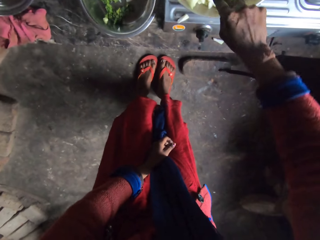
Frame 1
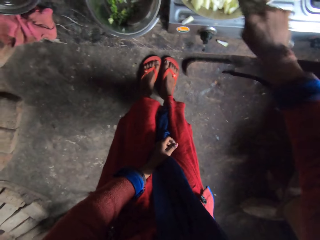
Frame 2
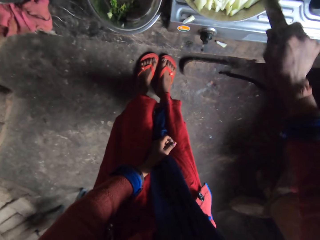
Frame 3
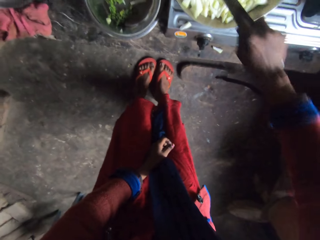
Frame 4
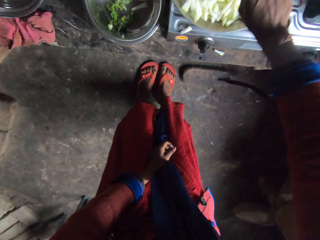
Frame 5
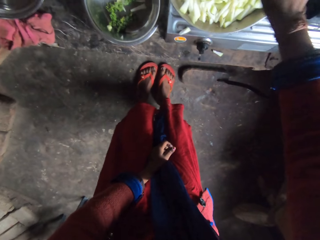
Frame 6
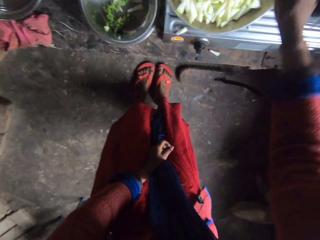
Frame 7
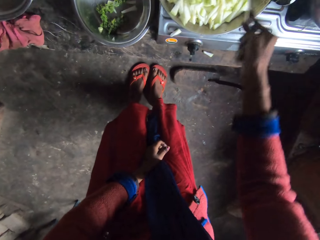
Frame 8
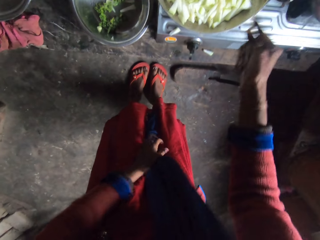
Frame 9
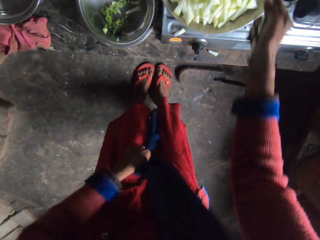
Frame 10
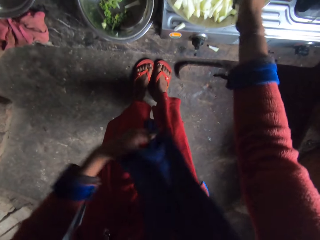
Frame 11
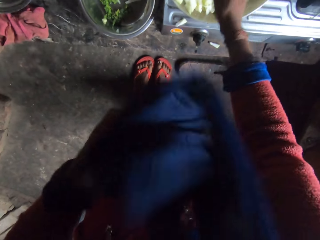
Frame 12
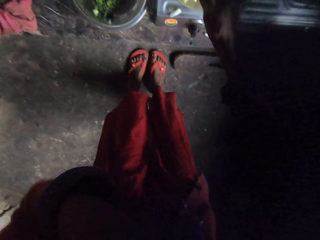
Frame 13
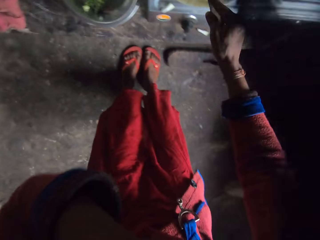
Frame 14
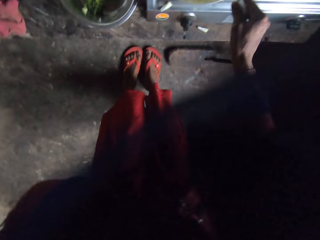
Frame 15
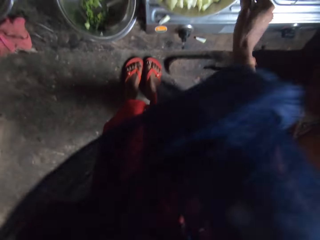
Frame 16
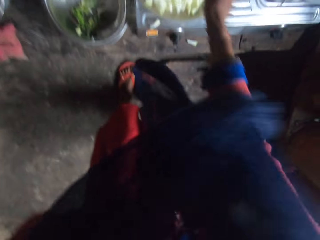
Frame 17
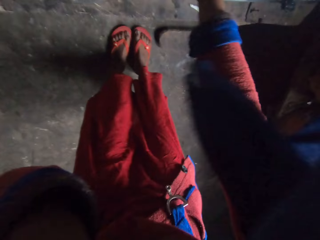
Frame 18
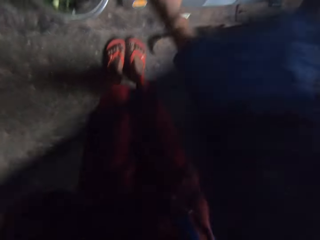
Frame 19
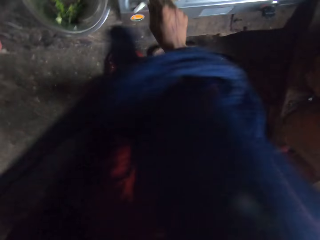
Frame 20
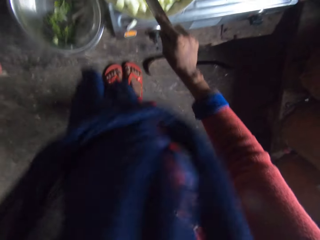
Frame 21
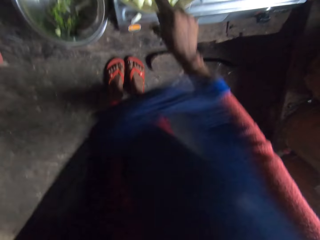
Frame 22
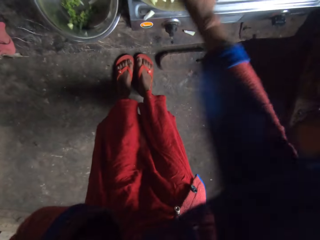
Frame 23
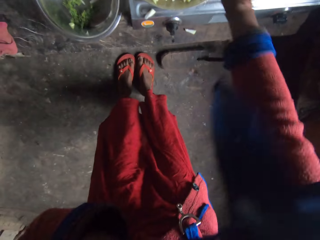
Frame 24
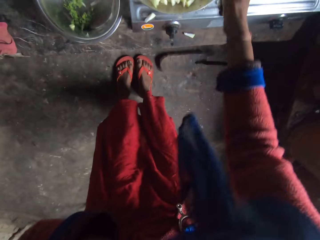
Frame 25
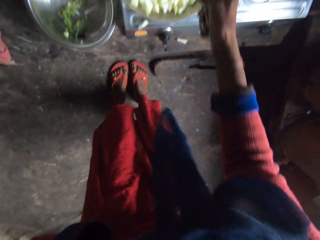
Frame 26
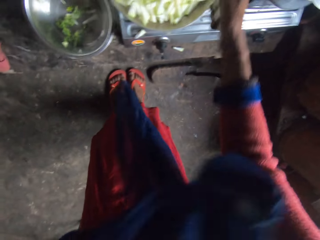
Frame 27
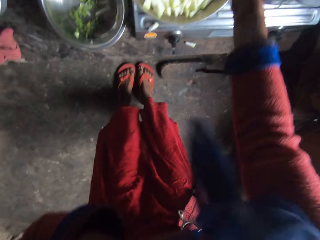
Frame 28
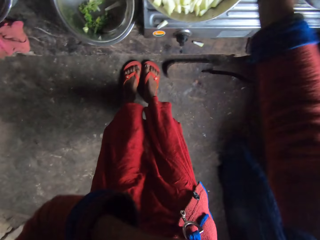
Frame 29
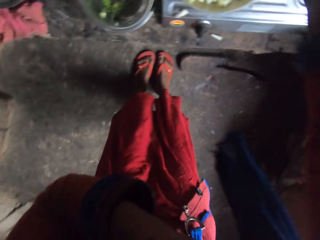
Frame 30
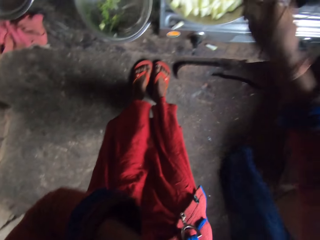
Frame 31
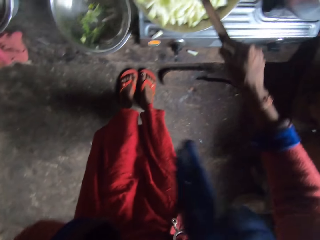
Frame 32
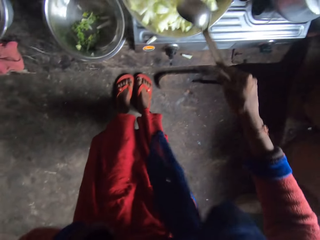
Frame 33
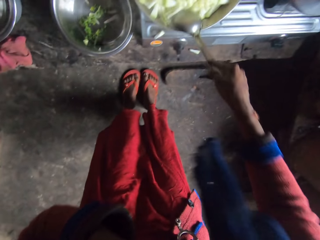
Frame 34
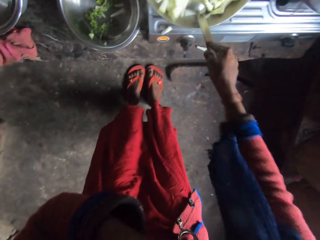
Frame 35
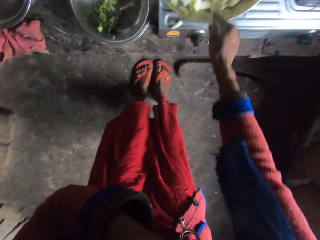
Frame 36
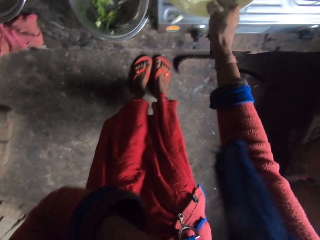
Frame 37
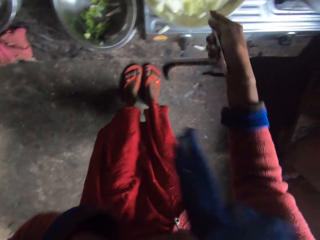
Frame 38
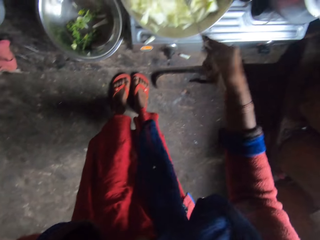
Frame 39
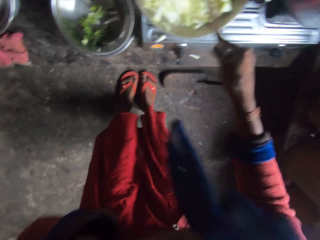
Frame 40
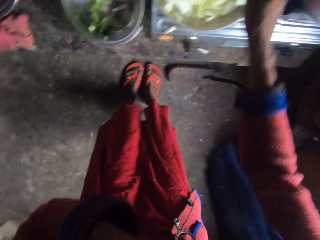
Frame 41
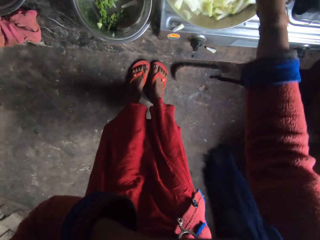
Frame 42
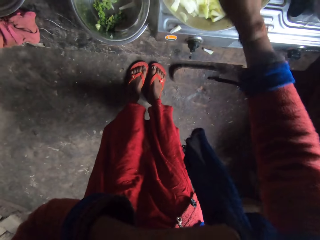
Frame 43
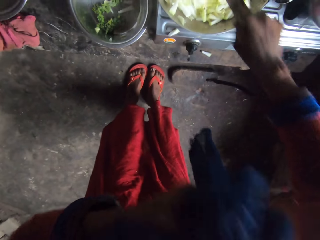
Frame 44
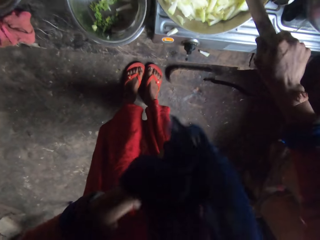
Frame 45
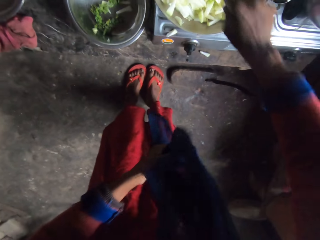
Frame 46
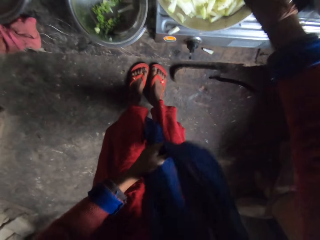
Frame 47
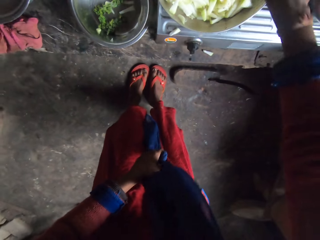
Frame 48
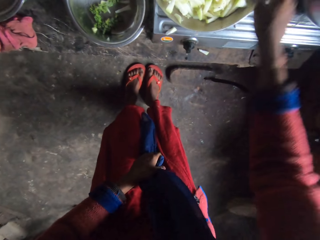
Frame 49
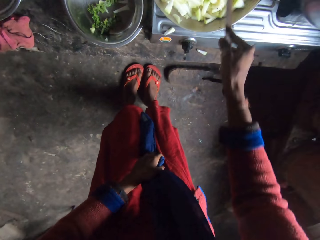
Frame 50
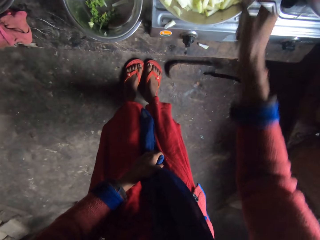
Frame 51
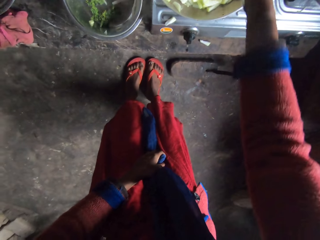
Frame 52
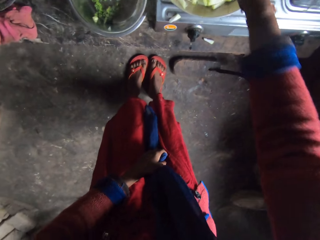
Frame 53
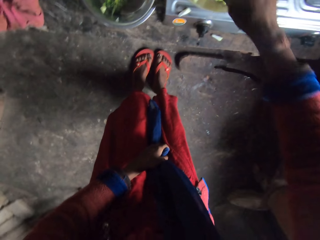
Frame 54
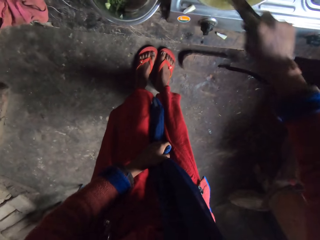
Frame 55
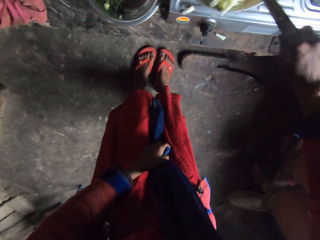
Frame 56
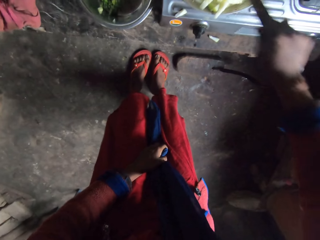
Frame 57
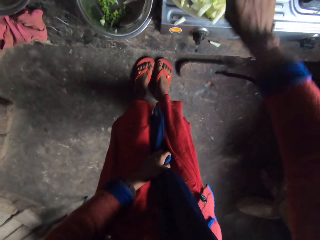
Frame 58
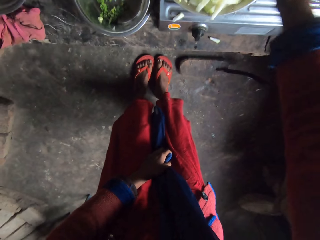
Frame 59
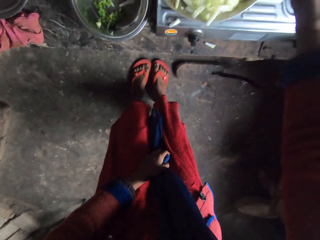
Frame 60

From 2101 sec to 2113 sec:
The camera wearer turns potatoes using a spoon. They turn the potatoes using the spoon again. They wipe their face using a cloth. They turn the potatoes using the spoon repeatedly.

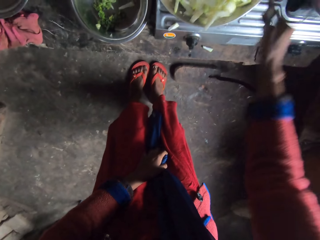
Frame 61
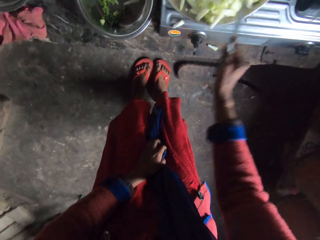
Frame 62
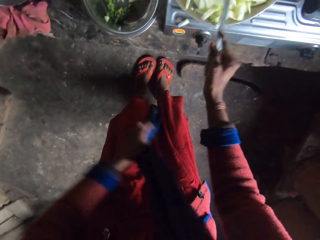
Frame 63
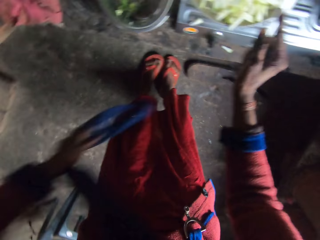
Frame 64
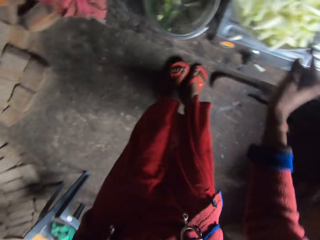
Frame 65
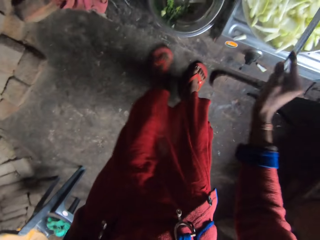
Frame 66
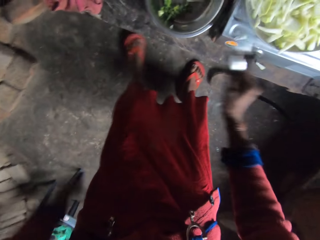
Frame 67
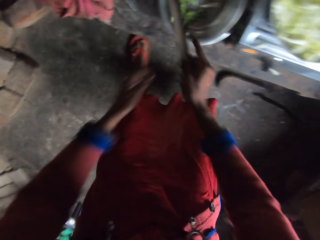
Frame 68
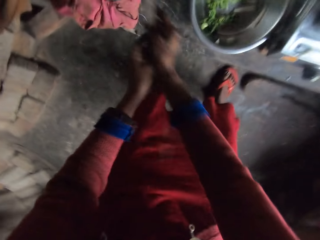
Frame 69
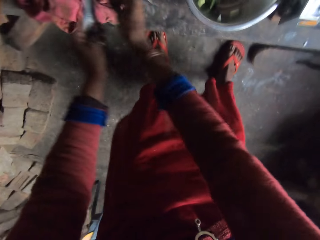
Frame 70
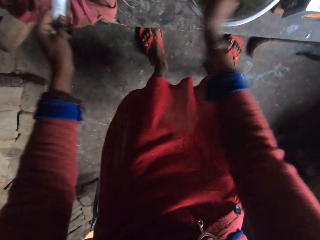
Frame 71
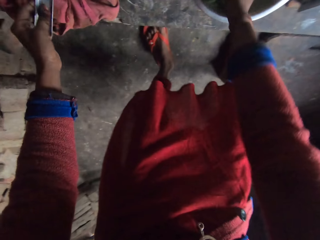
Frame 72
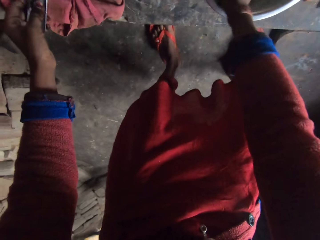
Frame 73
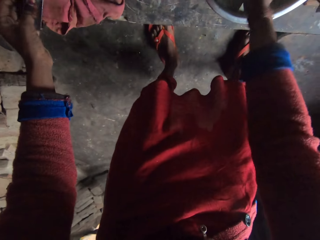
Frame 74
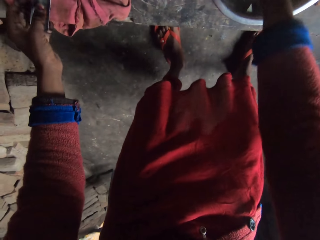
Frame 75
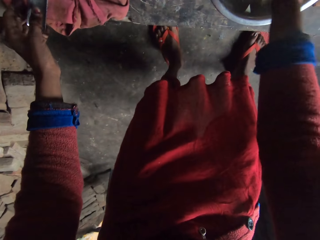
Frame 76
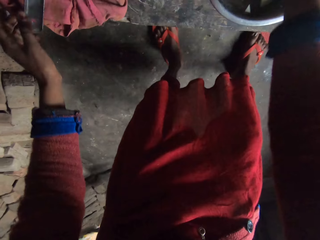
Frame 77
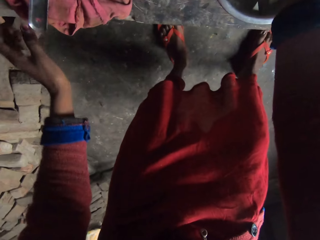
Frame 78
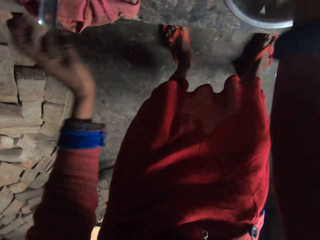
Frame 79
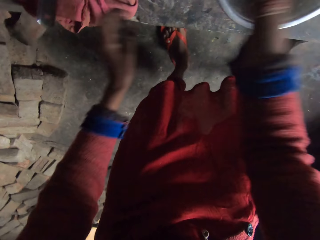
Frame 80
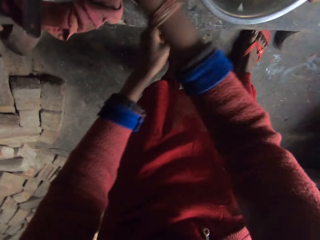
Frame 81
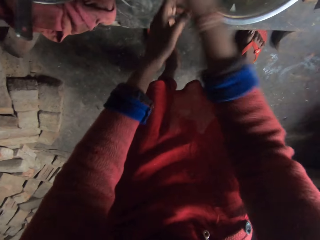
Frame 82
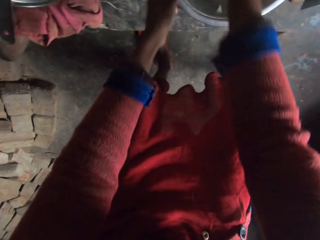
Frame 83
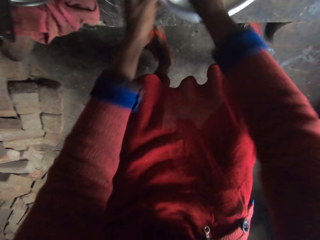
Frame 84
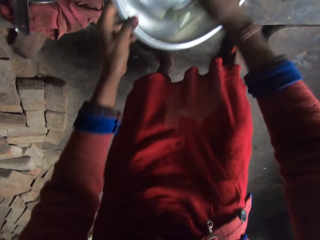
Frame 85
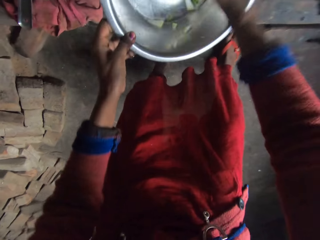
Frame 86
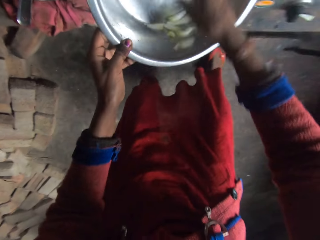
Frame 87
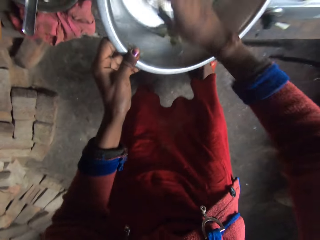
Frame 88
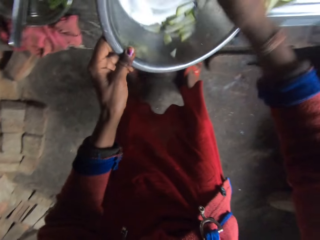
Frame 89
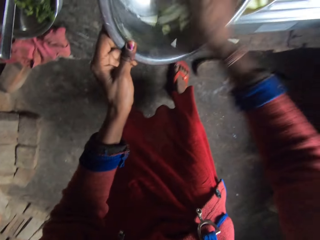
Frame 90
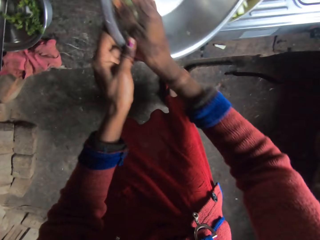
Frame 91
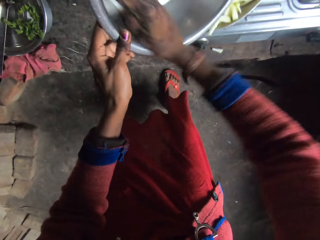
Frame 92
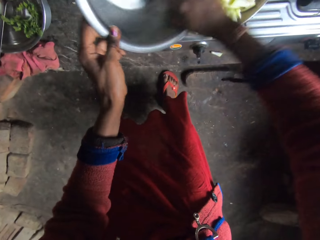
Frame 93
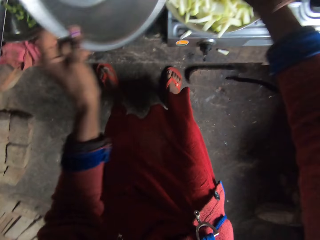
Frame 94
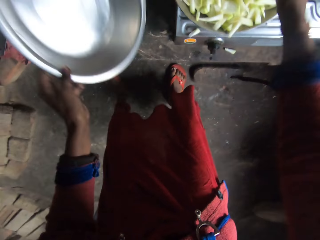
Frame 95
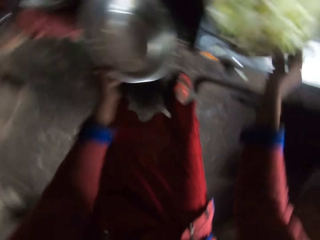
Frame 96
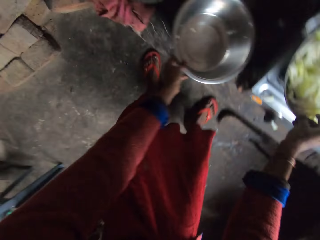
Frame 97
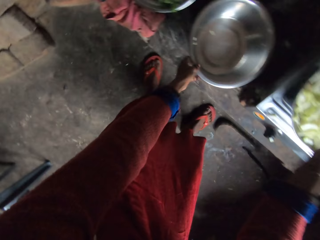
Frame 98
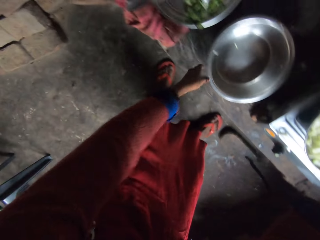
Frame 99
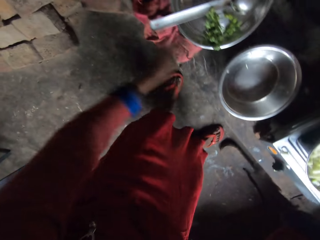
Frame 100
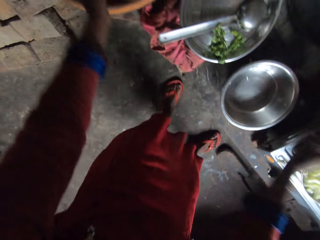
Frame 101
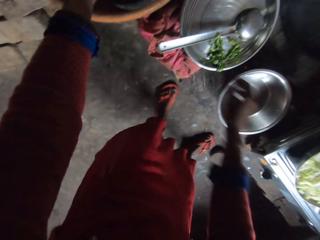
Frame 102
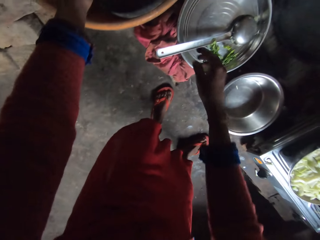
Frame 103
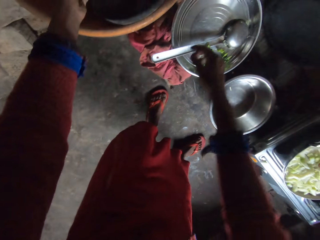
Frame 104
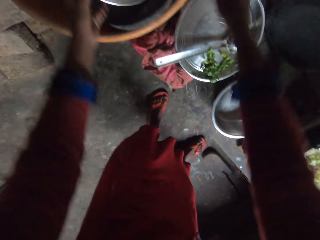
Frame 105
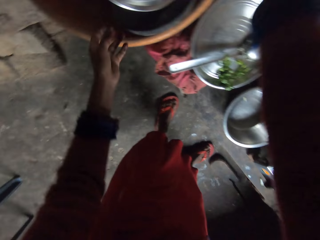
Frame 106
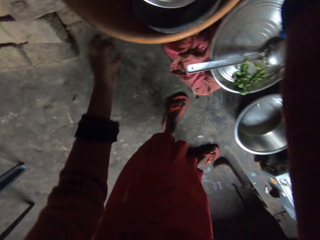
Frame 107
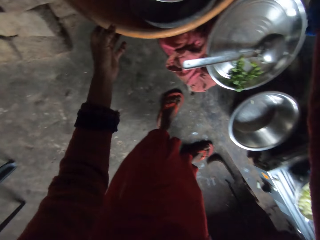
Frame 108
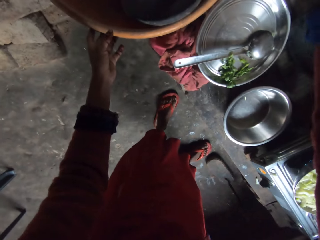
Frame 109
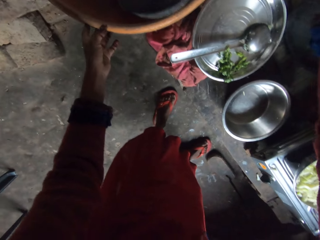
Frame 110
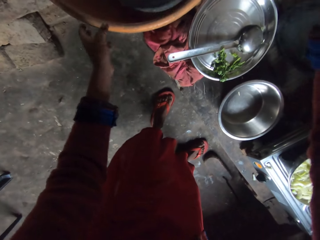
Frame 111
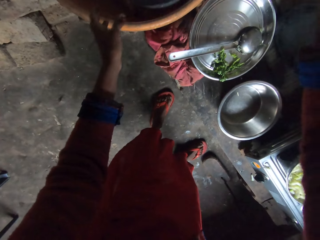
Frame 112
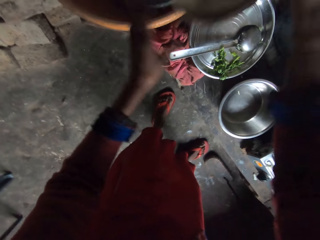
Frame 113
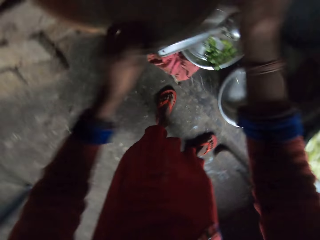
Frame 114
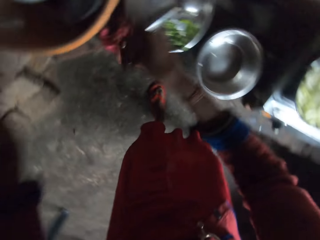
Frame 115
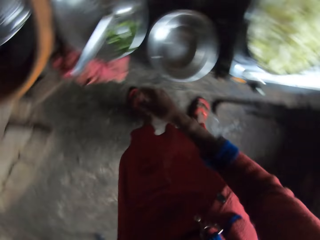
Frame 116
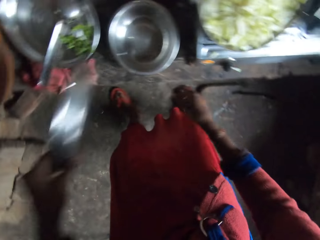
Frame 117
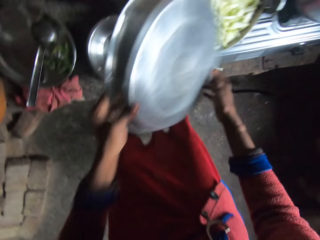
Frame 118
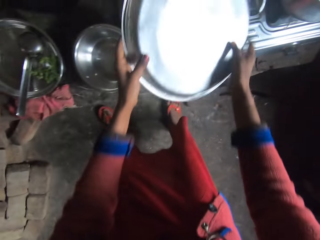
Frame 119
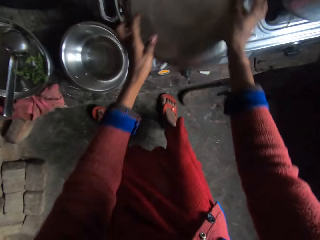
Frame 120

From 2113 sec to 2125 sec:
The camera wearer turns potatoes using a spoon. They put the spoon on a kitchen worktop. They pick coriander and throw the coriander. They pick the potatoes. They gather the remaining cabbage in the bowl. They add the potatoes to the frying pan. They take a tray from a bowl.
